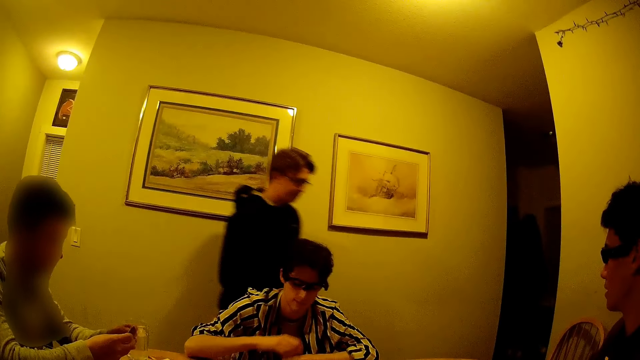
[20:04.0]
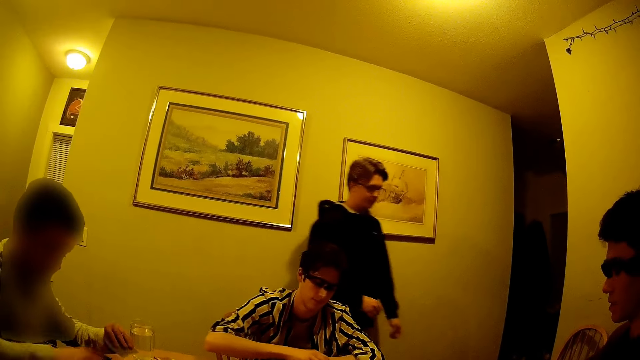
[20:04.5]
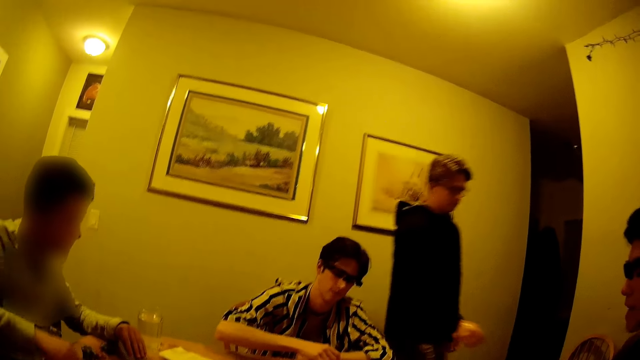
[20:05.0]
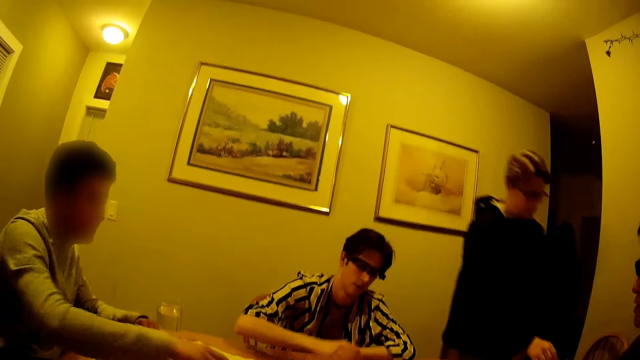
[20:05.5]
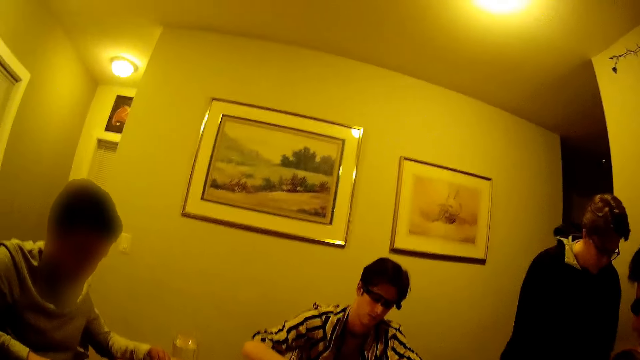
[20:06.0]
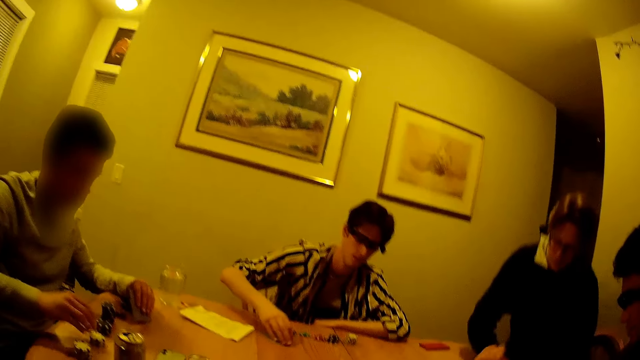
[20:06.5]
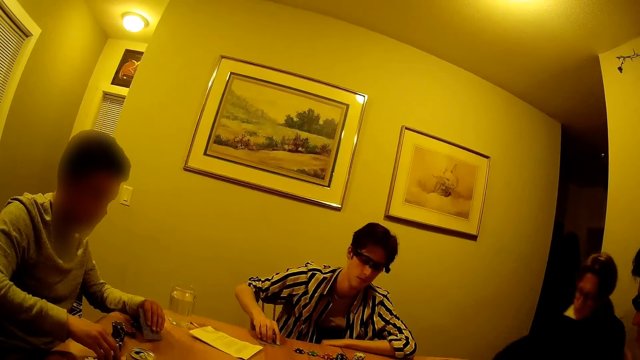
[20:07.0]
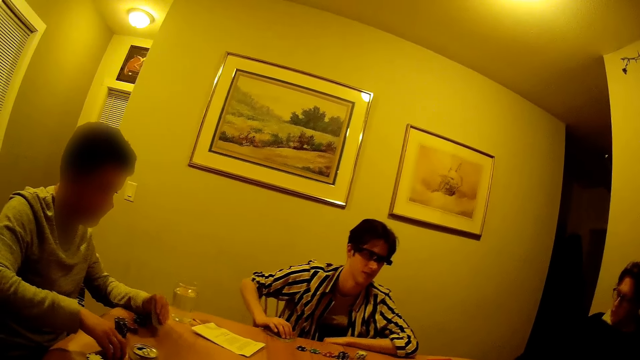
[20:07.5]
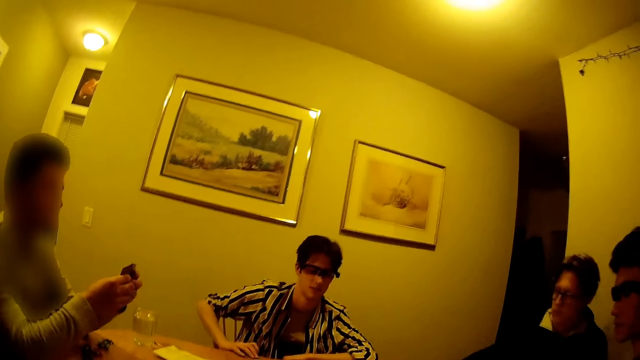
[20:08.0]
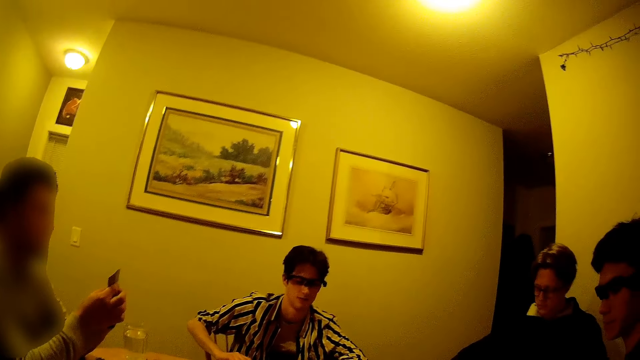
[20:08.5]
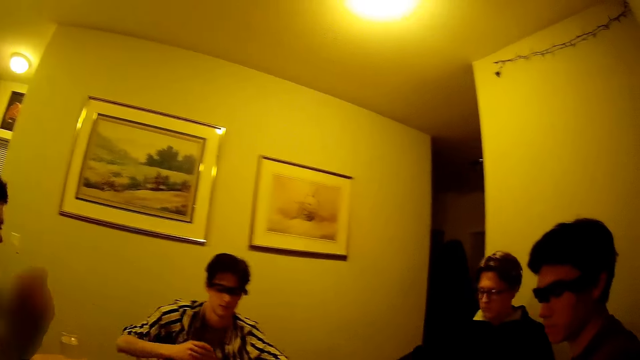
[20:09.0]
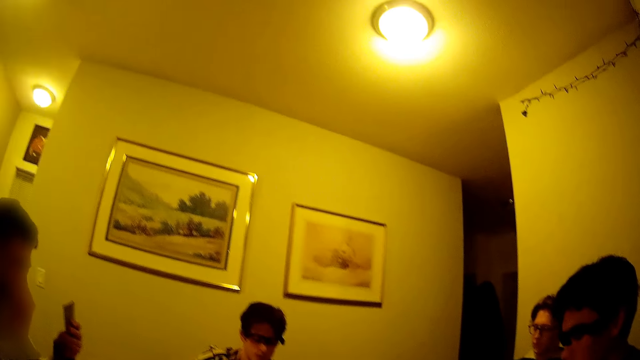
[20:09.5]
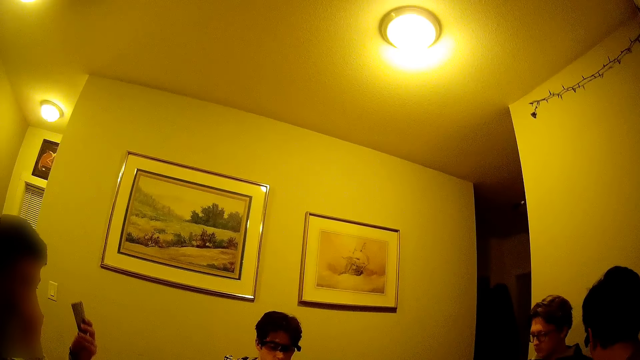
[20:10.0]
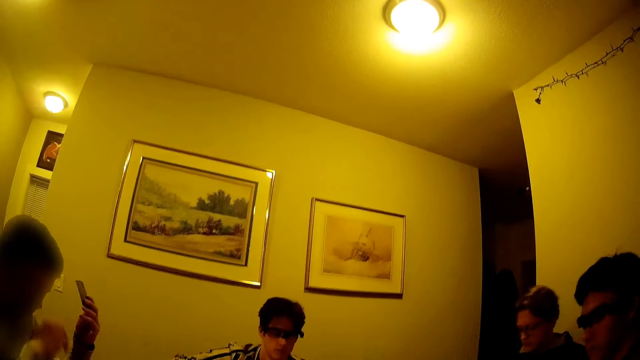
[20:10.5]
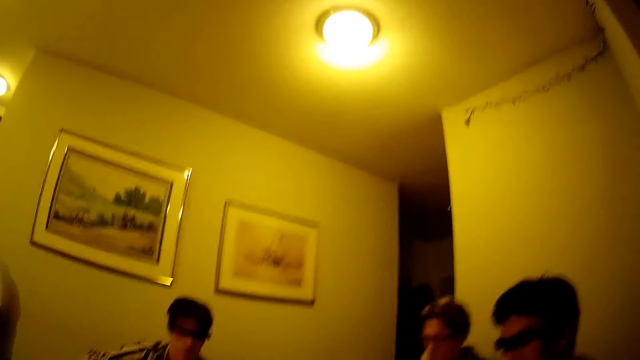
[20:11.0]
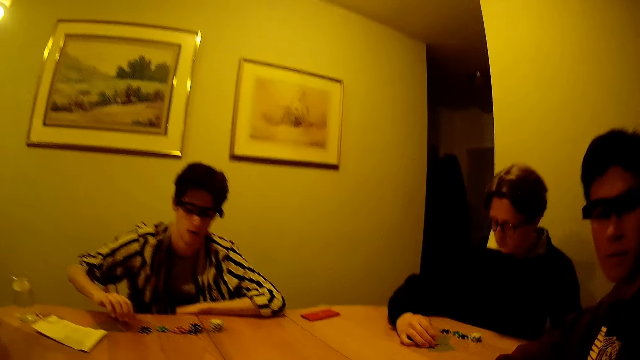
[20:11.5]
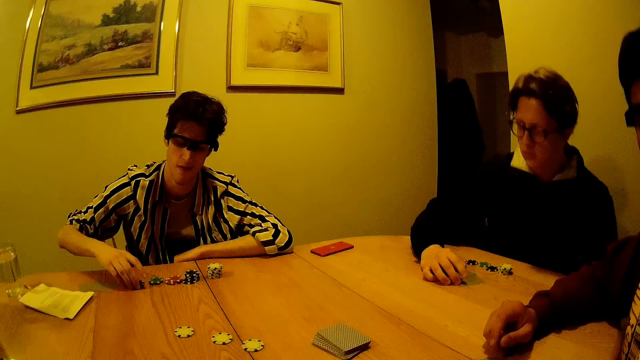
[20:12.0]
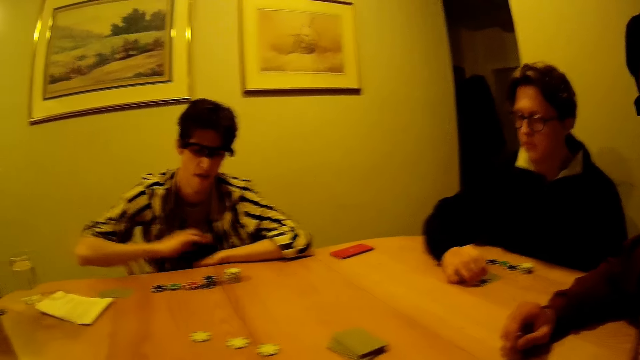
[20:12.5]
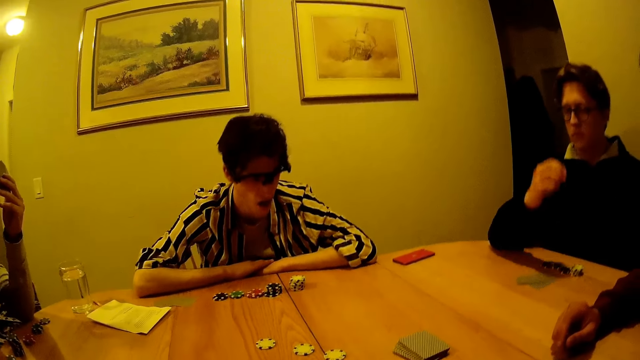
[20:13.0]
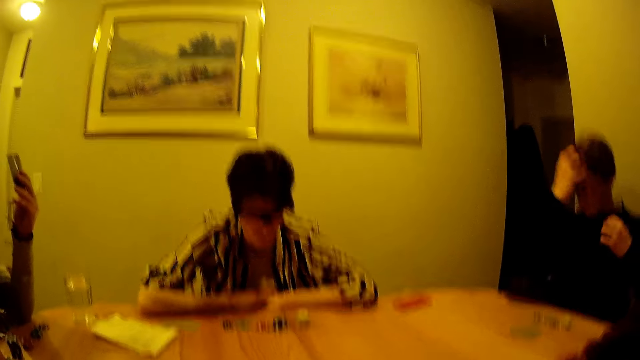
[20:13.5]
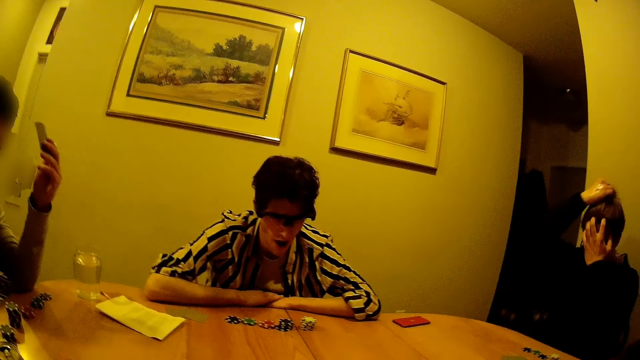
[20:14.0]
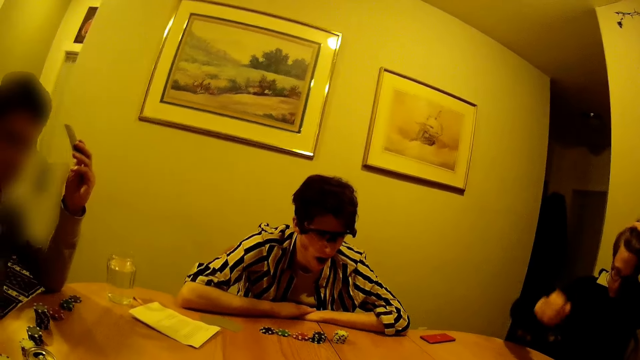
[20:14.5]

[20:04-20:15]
A man holds the cards with both hands. Another man picks a poker chip from a pile of poker chips on the table with his right hand. Another man joins in the table. The first man picks the poker chips on the table with his right hand. The second man slides a poker chip from the table towards himself with his right hand. The first man drops the poker chip on the pile of poker chips on the table with his right hand and holds his cards with both hands. The second man picks the poker chips on the table with his right hand. Another man lifts a card. The second man drops the poker chip on the pile of poker chips on the table with his right hand.

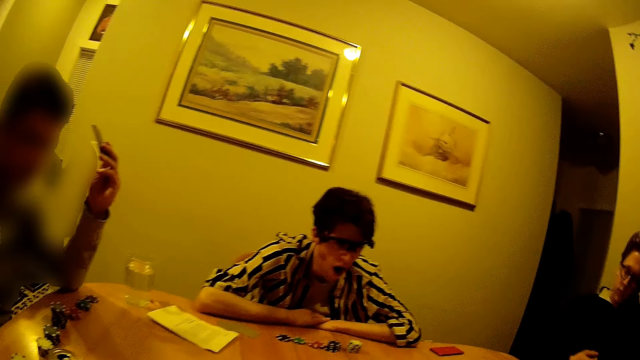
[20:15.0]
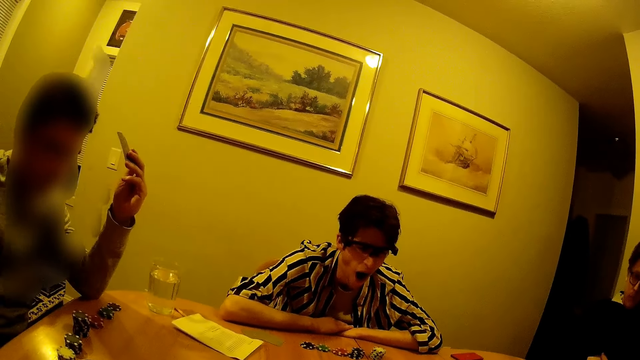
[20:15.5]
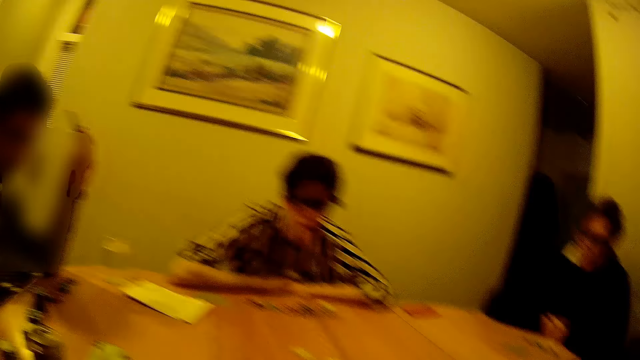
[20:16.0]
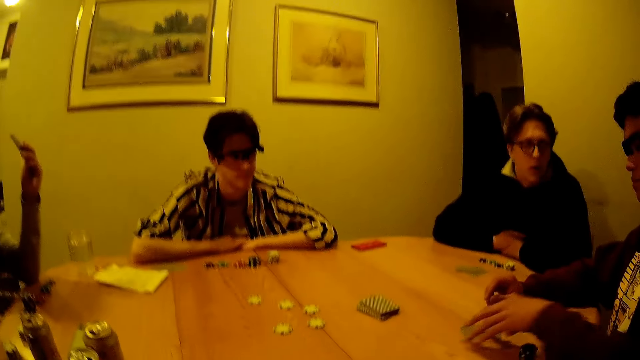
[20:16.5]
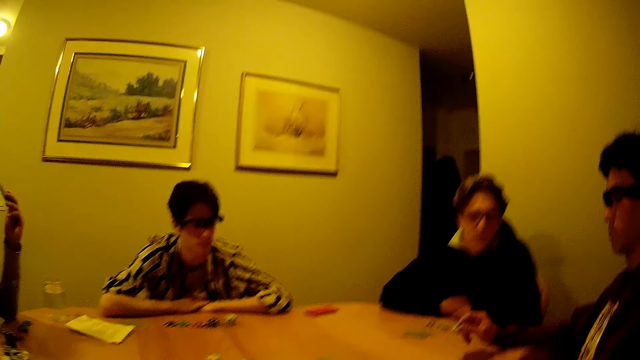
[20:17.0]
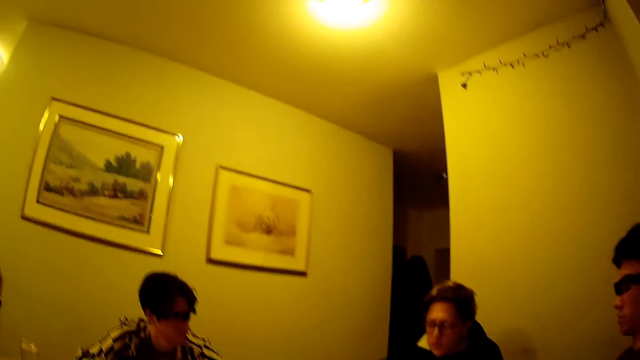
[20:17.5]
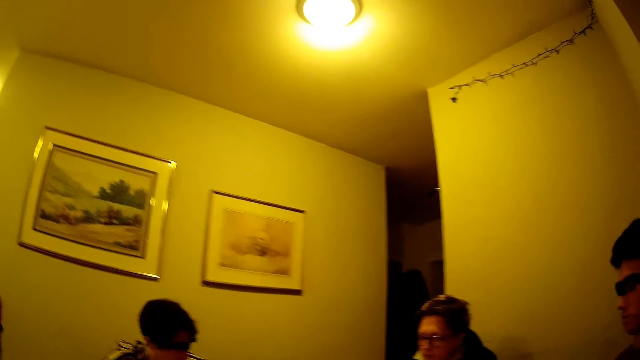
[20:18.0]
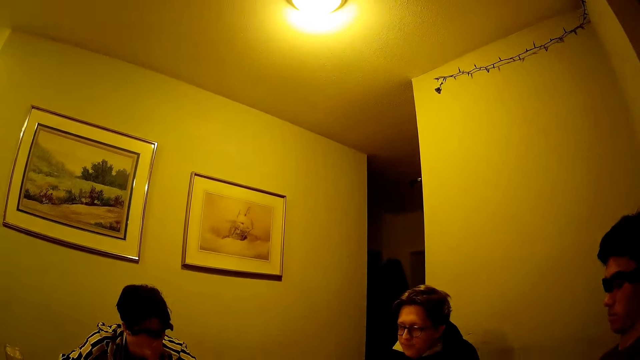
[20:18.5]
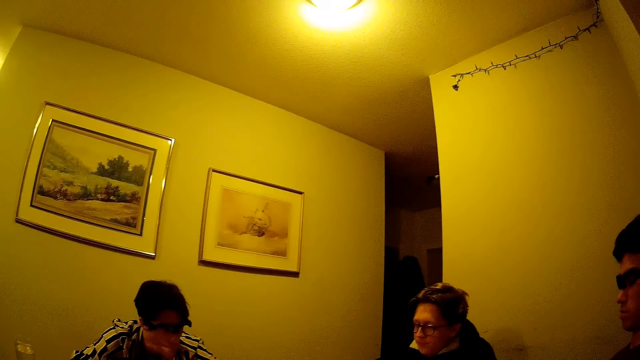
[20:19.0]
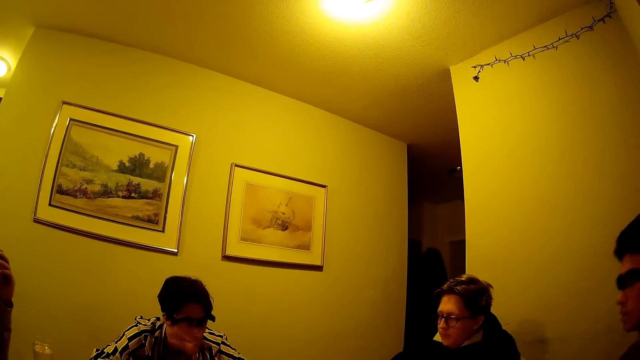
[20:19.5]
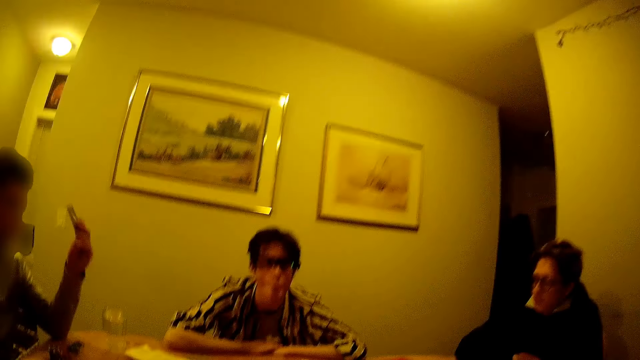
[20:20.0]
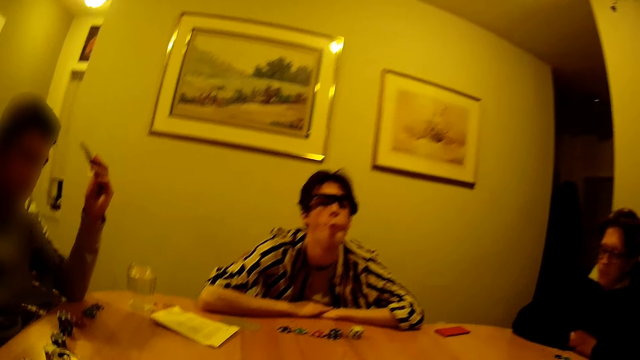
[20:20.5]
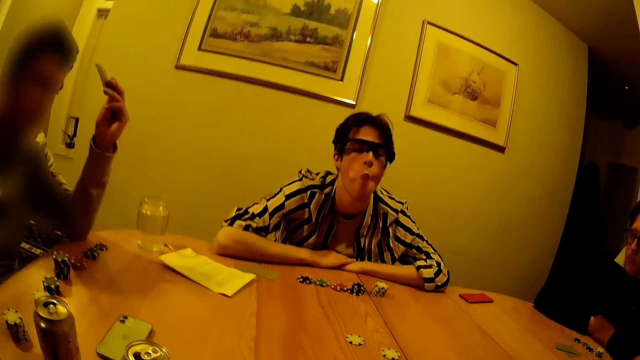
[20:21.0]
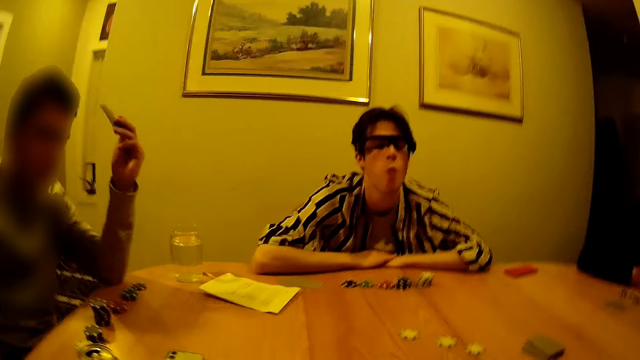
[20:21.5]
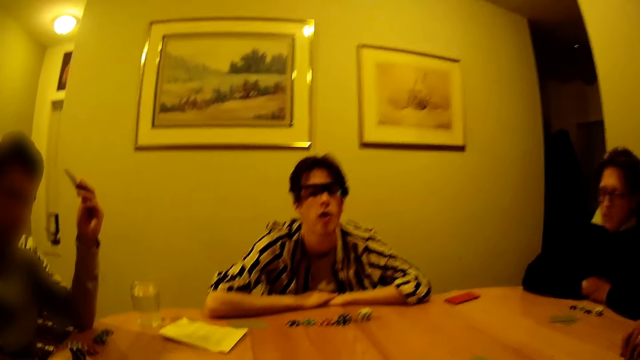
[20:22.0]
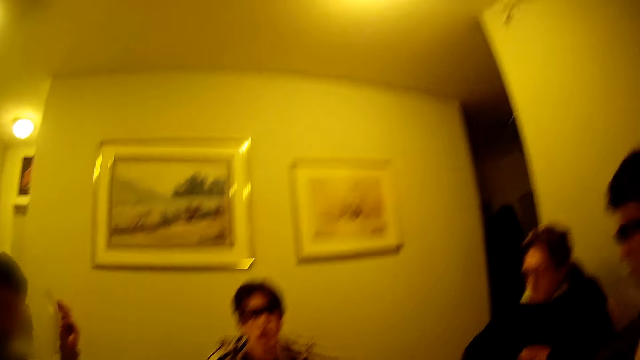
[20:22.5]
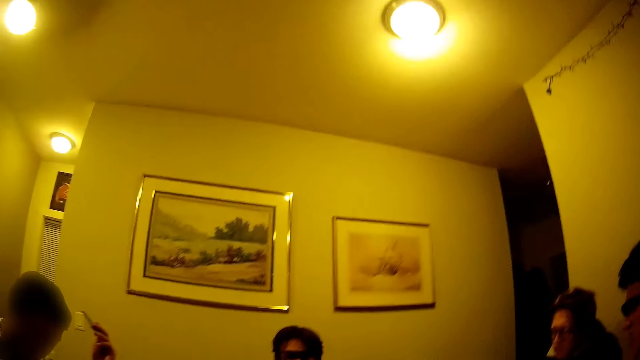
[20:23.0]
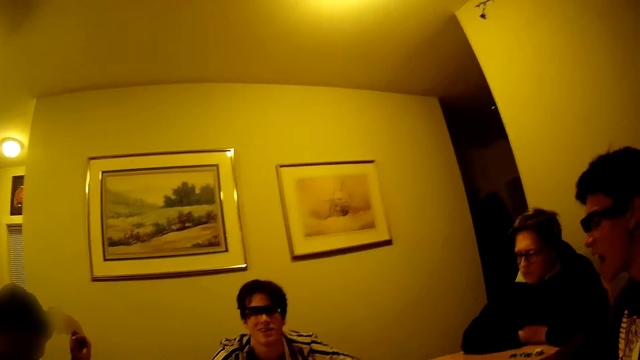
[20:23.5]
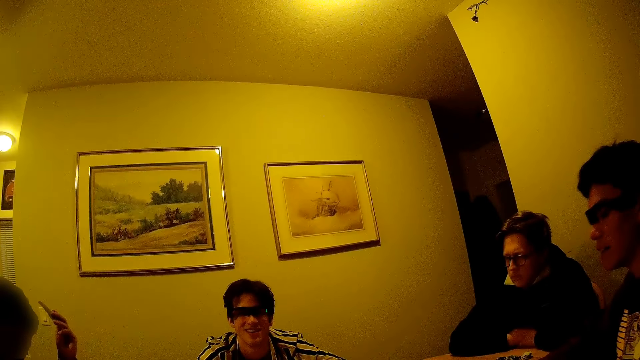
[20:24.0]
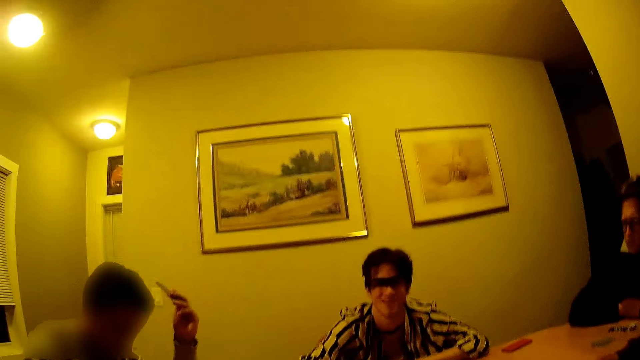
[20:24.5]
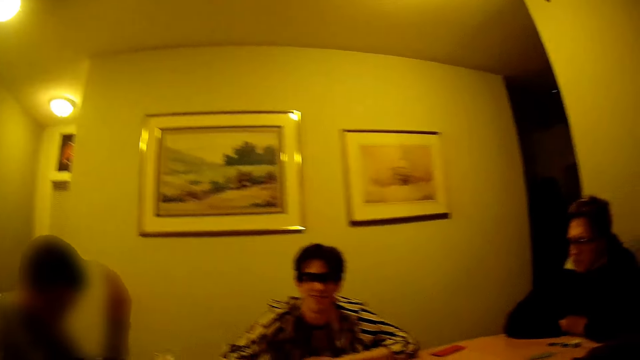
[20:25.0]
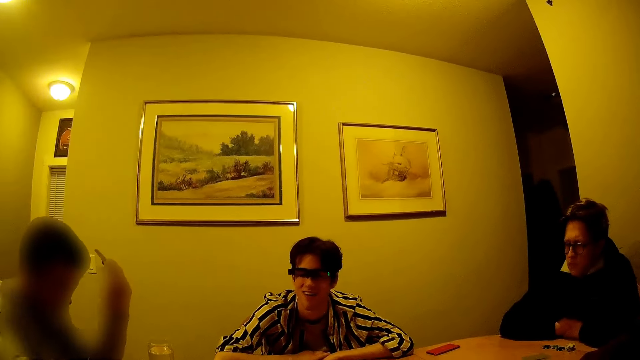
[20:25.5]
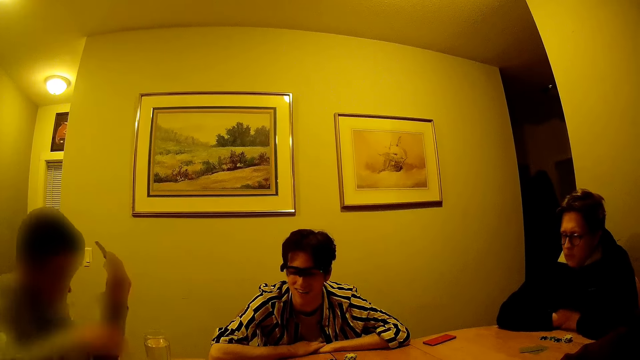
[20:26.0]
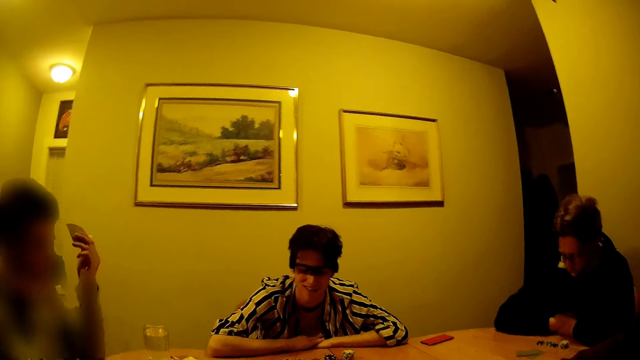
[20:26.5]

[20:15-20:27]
A man slides a card to himself with his left hand.
